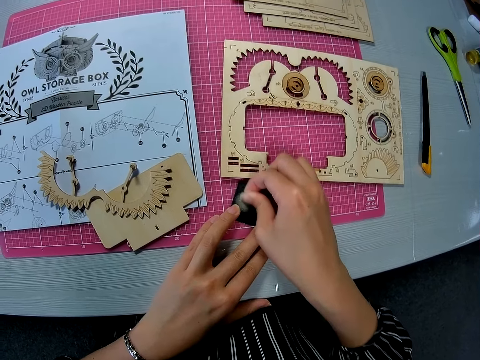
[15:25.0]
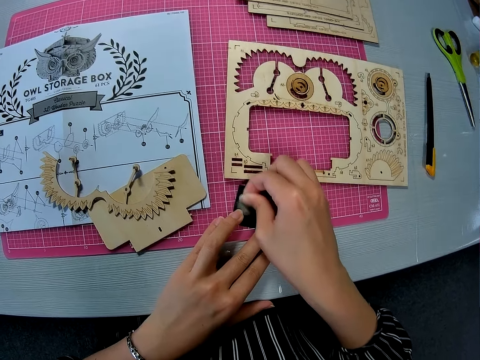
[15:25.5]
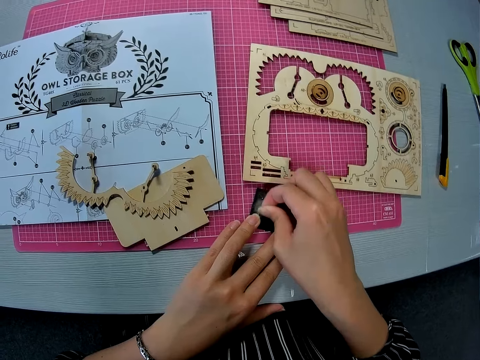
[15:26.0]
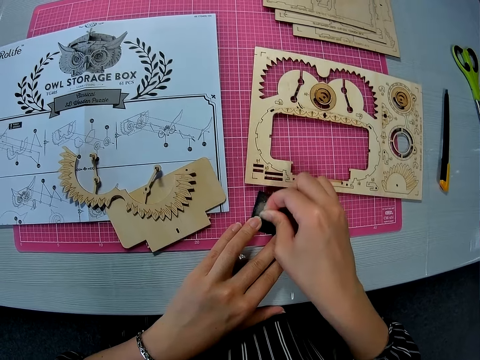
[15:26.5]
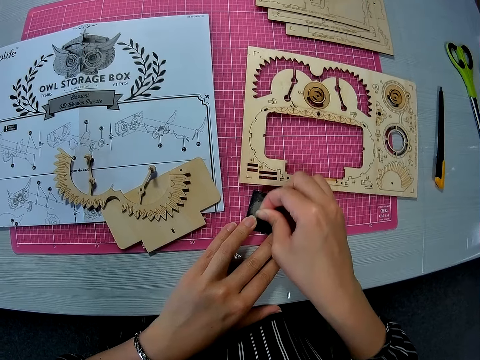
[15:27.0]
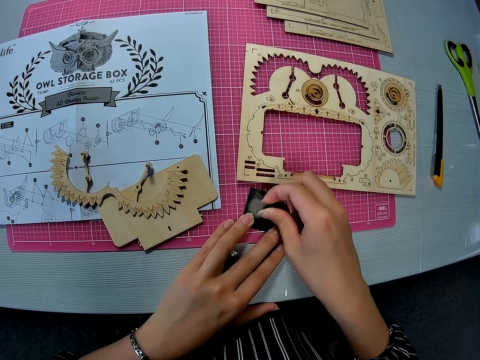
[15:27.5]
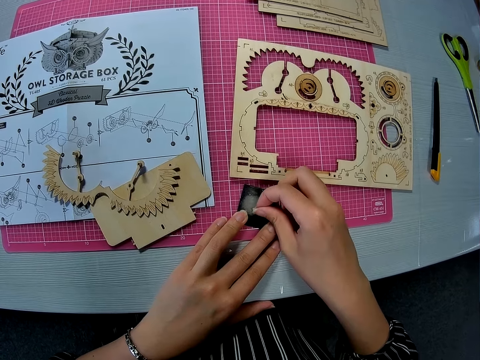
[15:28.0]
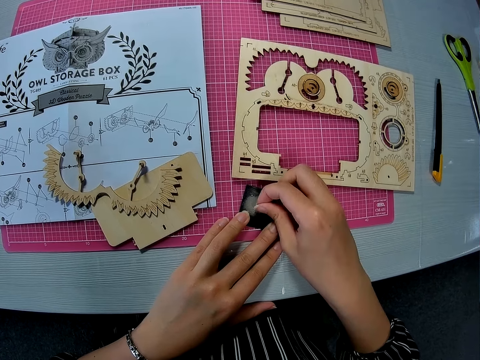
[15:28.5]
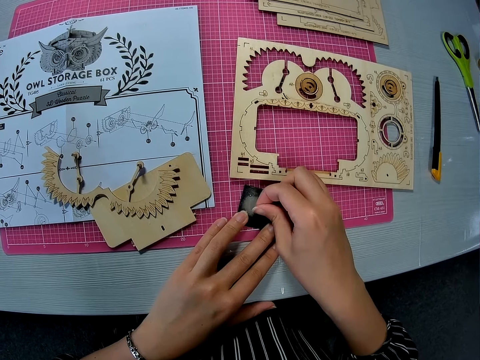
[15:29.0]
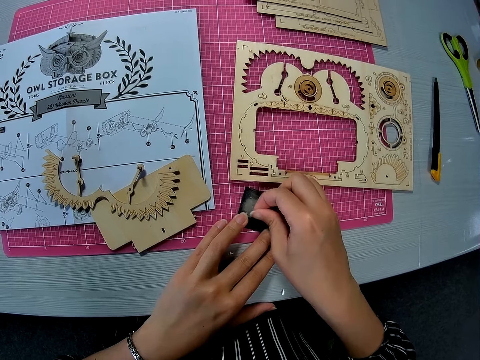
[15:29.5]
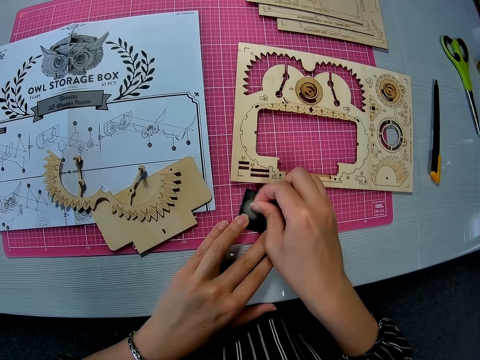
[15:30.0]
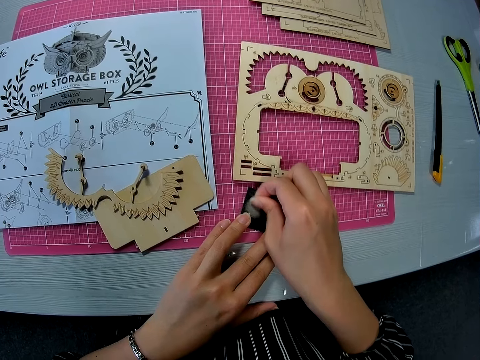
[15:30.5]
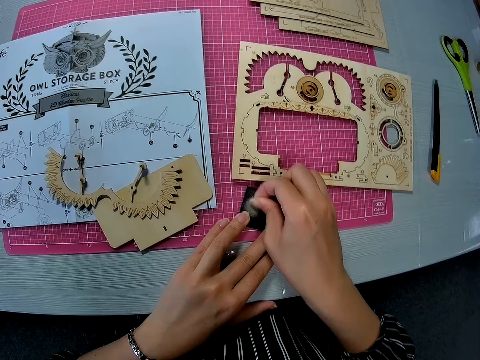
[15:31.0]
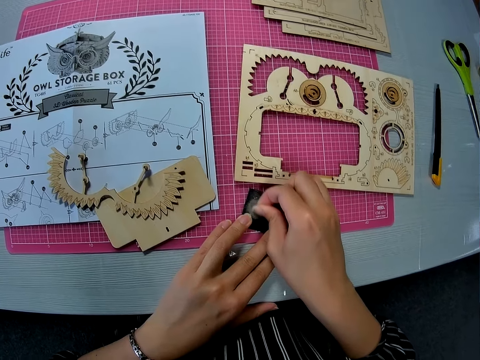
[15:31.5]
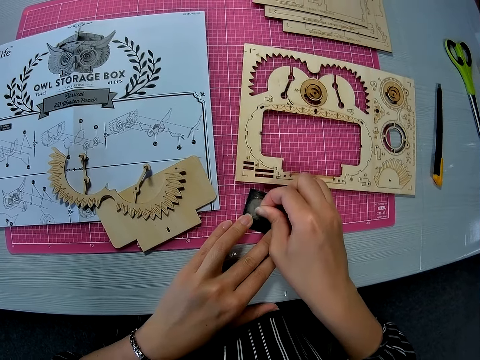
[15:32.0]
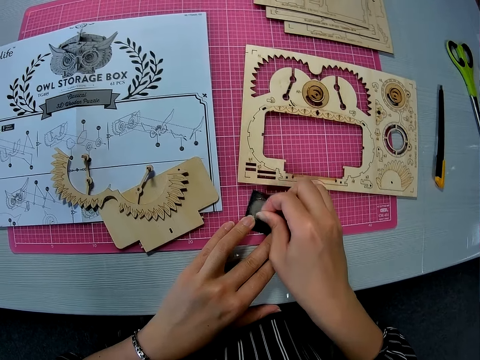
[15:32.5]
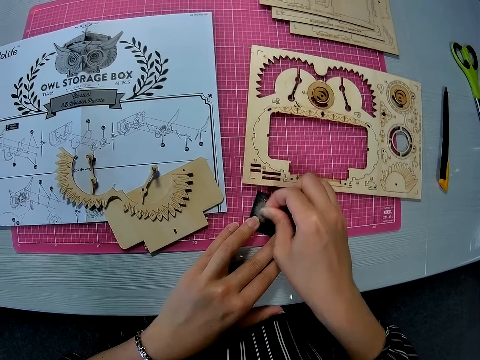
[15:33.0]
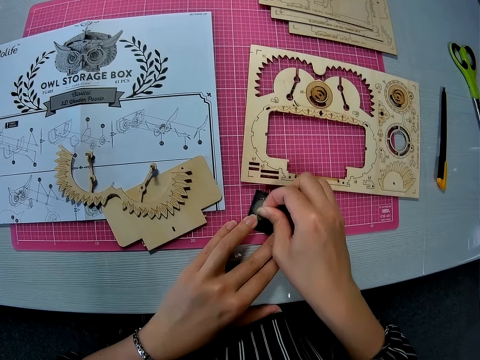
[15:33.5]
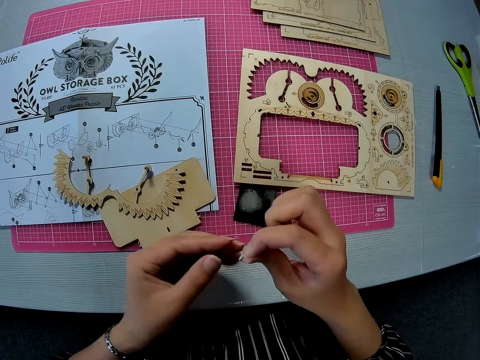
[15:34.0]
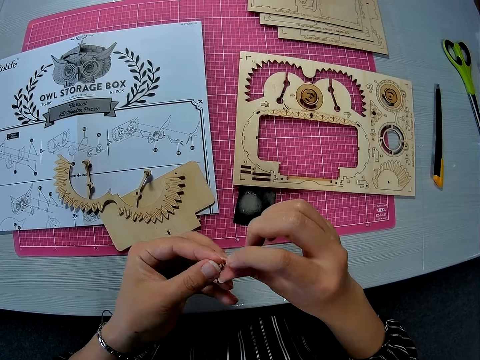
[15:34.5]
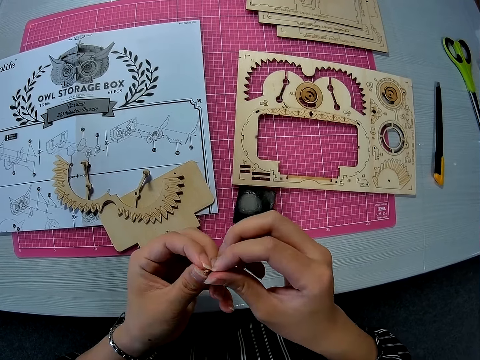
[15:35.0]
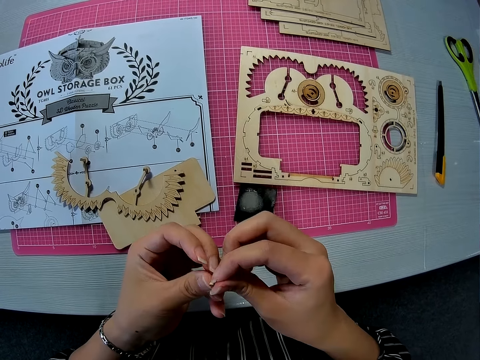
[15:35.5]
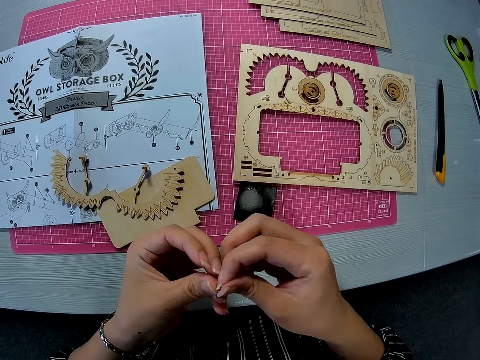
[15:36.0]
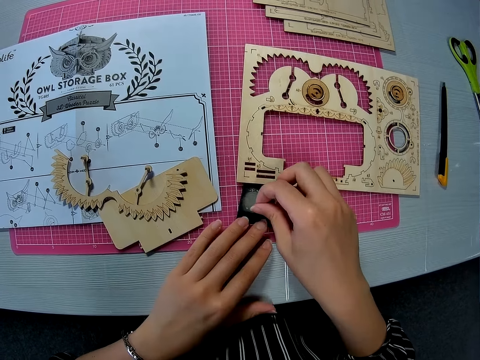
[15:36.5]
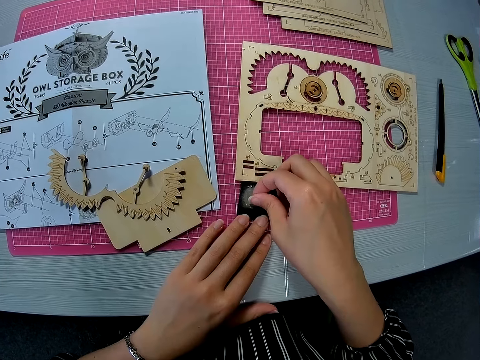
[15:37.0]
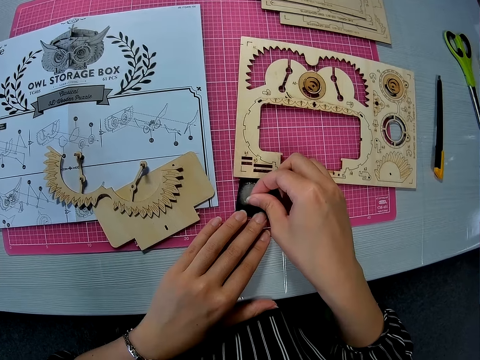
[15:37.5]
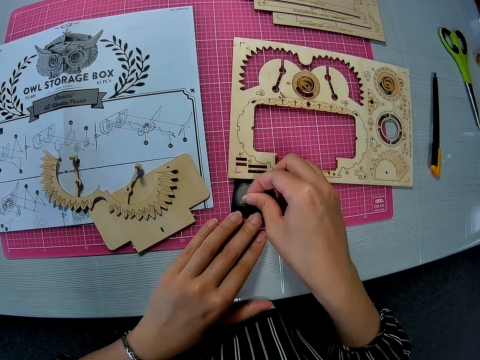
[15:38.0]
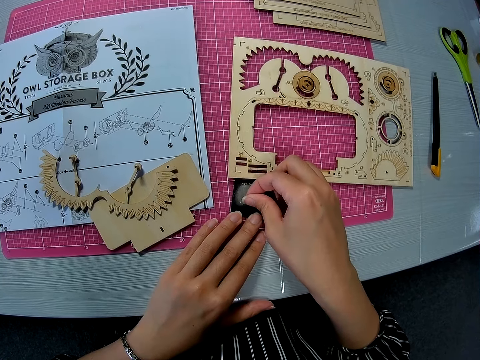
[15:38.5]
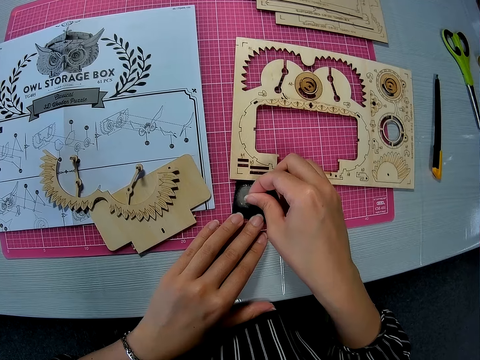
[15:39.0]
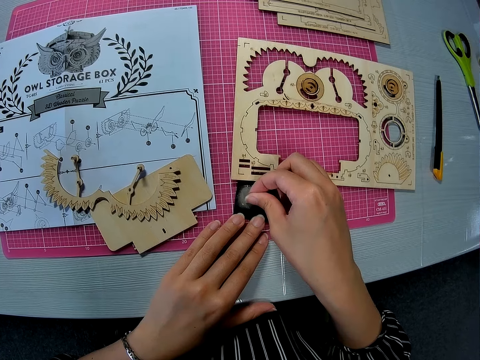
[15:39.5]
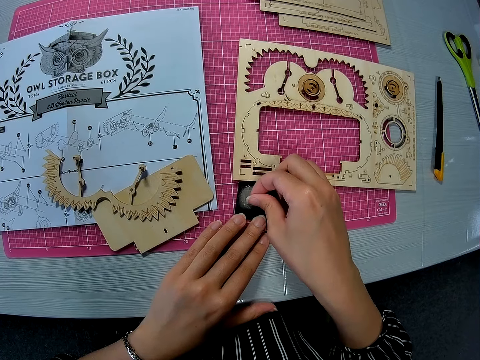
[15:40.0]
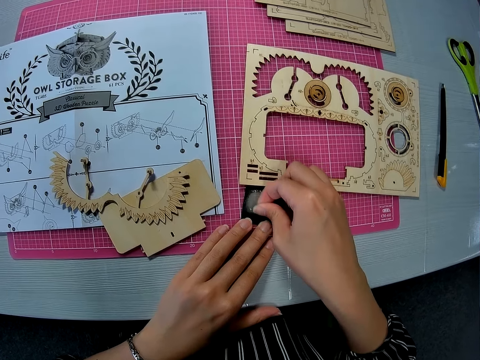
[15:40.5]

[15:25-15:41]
The camera wearer adjusts the wooden peg with both hands. She stares on the piece of wood. She files the edge of the wooden peg on the sandpaper with her right hand.

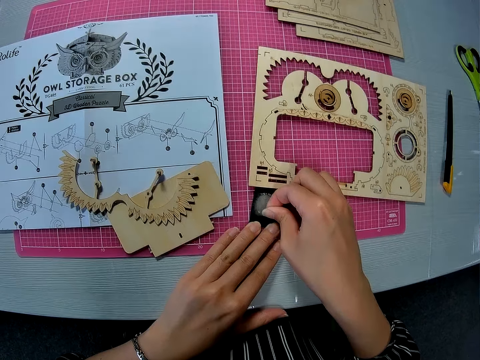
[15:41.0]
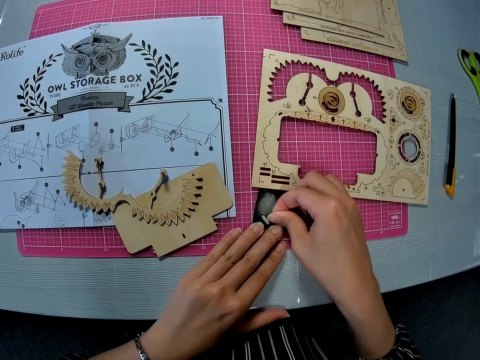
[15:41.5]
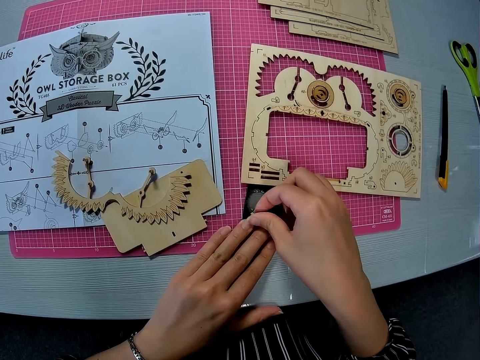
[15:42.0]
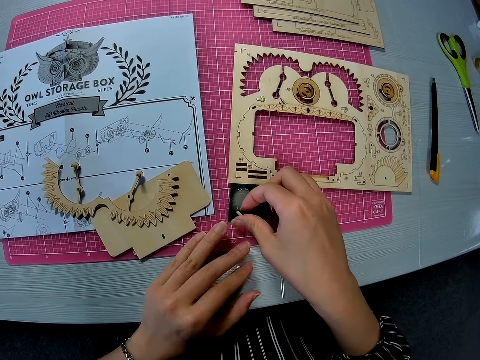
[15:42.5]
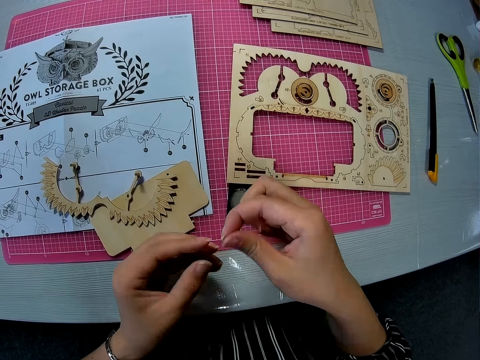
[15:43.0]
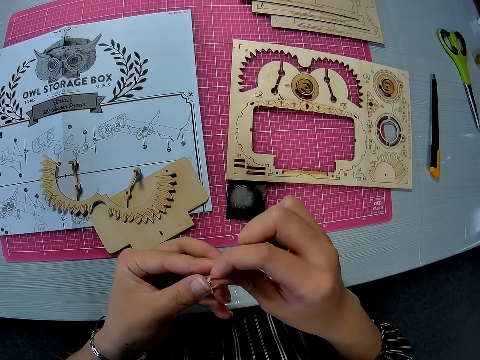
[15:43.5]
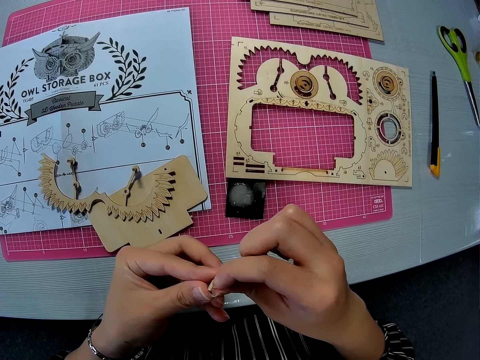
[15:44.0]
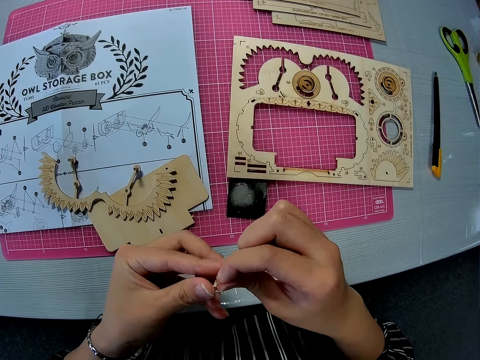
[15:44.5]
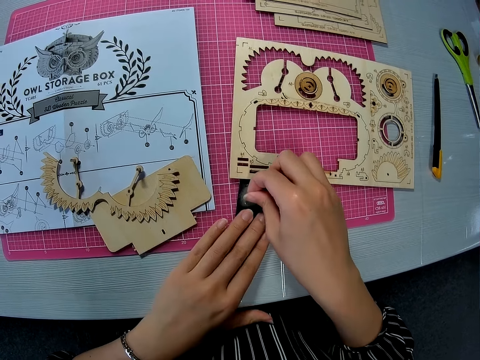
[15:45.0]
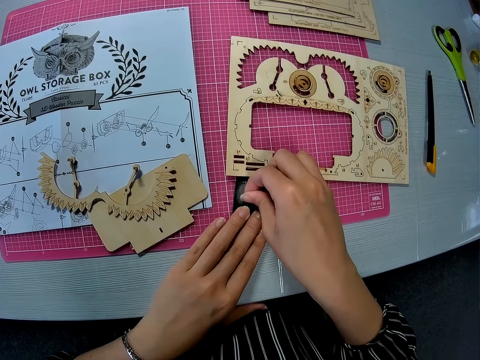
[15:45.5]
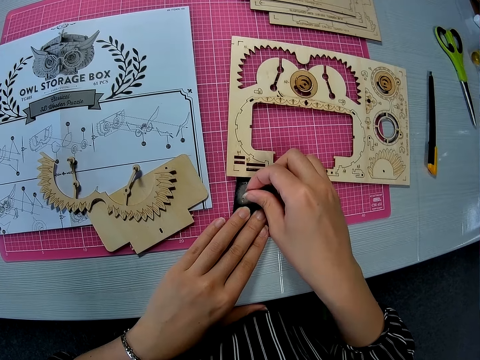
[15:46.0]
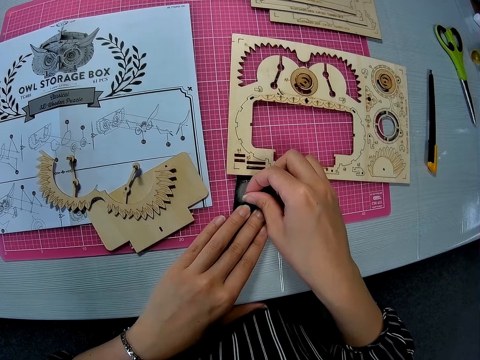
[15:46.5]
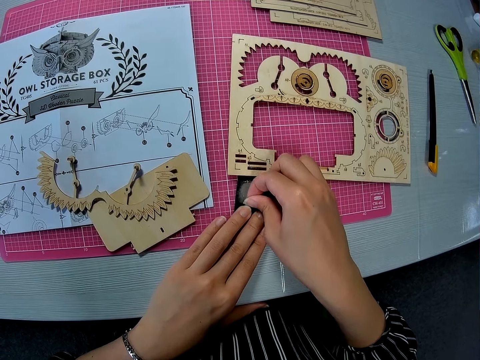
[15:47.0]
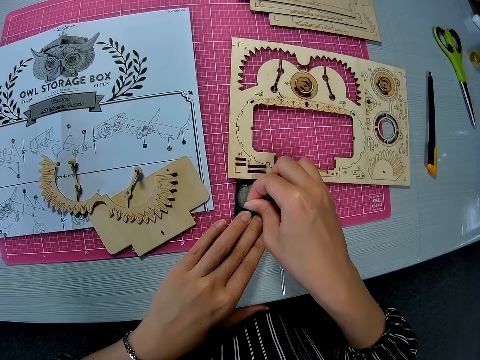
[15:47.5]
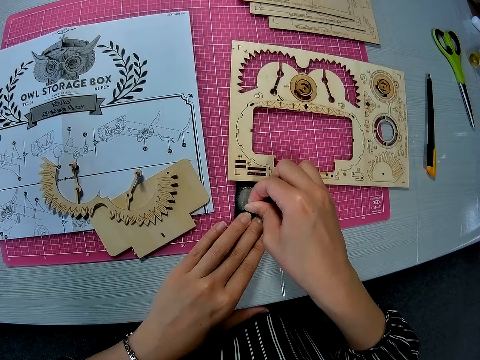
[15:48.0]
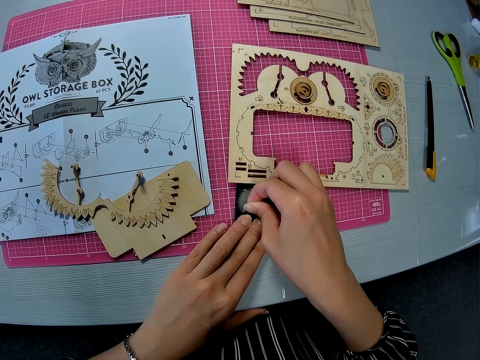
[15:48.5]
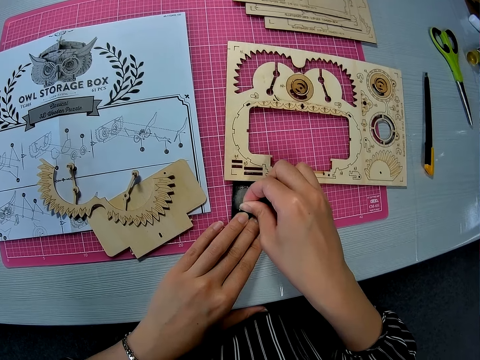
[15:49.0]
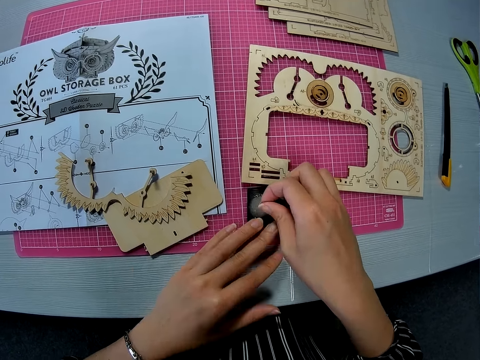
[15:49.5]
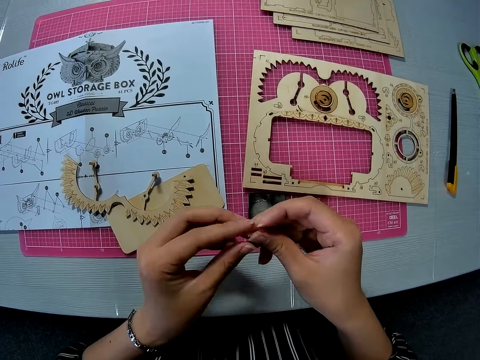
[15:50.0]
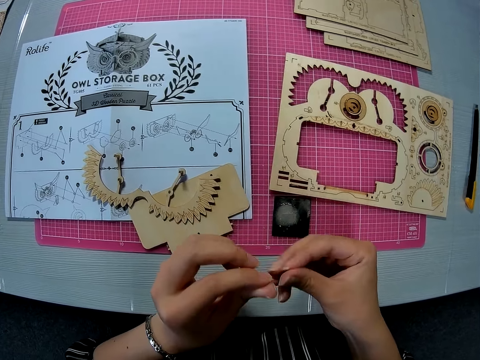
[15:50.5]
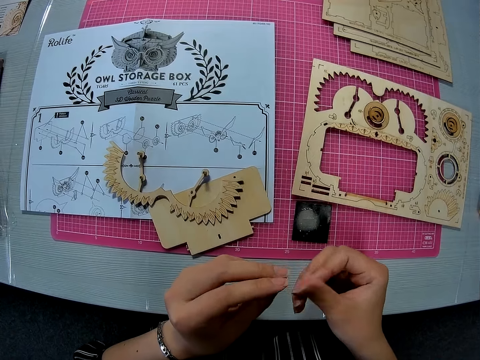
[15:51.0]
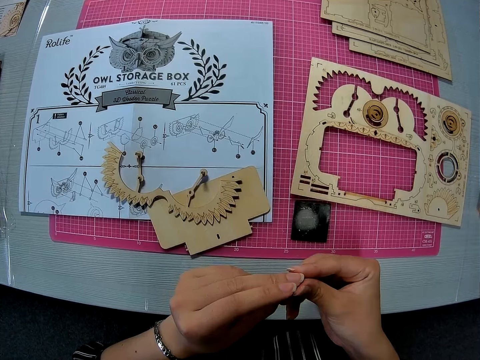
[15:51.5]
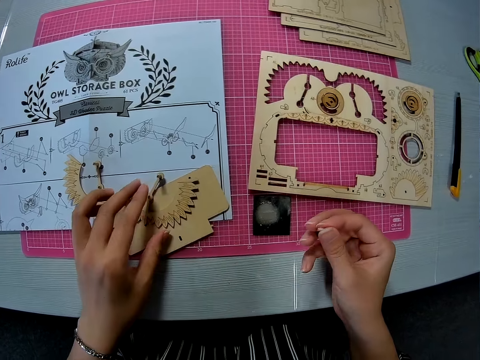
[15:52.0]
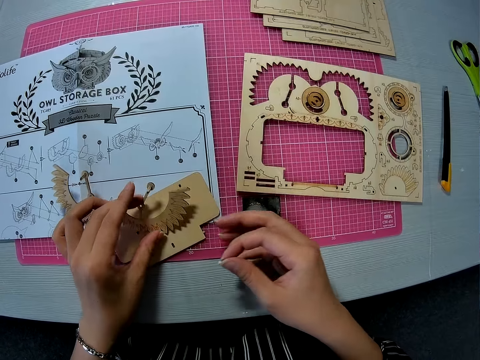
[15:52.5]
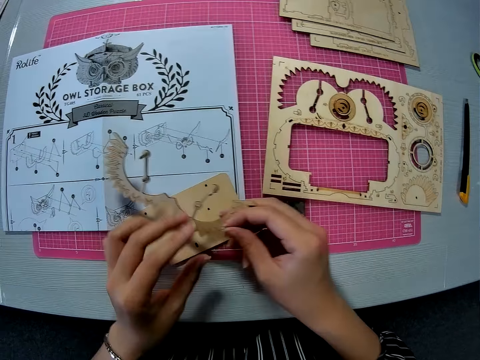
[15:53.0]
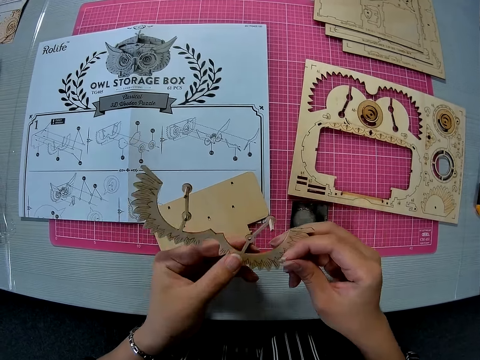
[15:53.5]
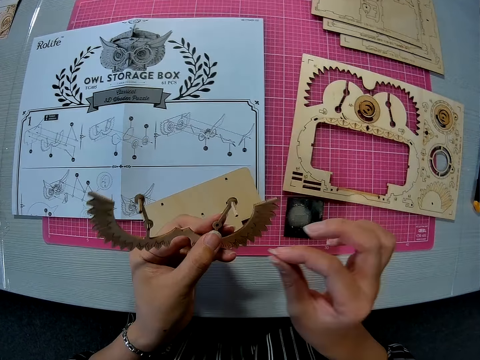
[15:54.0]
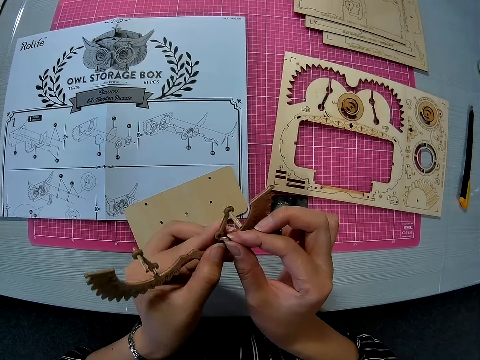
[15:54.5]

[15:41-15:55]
The camera wearer adjusts the wooden peg with both hands. She stares on the piece of wood. She files the edge of the wooden peg on the sandpaper with her right hand. She passes the wooden peg from her right hand to her left hand. She stares on the piece of wood. She passes the wooden peg from her left hand to her right hand. She picks the carved piece from the other piece. She picks the paperboard from the table. She inserts the wooden peg in a hole on the carved piece.
